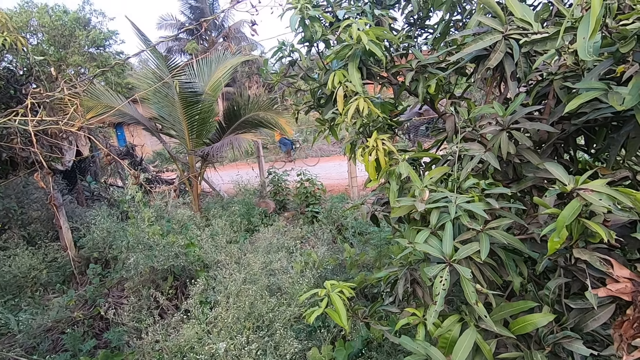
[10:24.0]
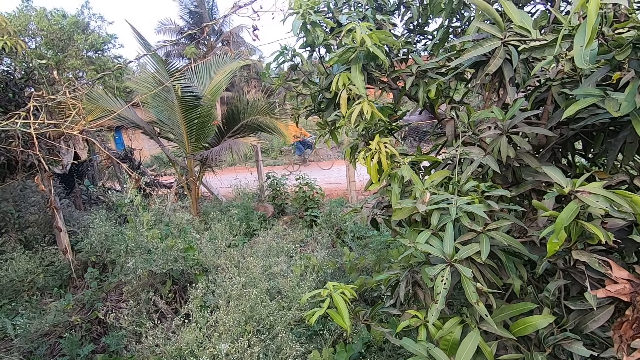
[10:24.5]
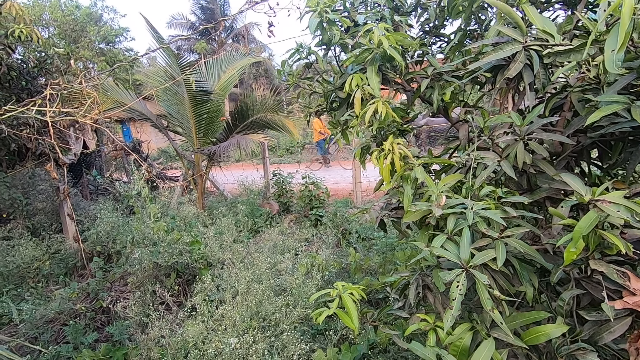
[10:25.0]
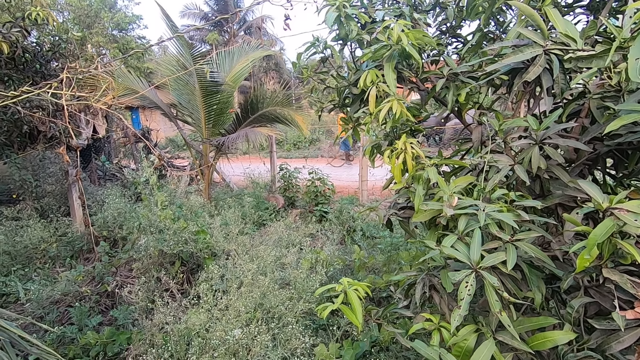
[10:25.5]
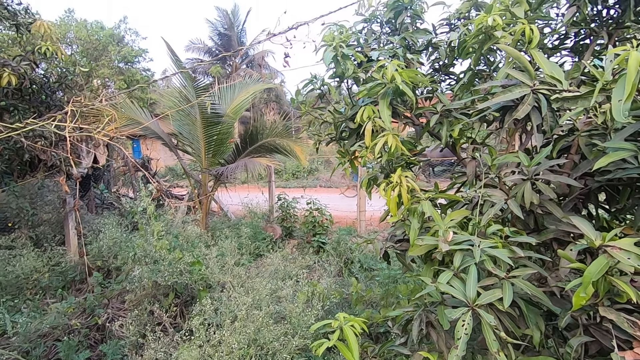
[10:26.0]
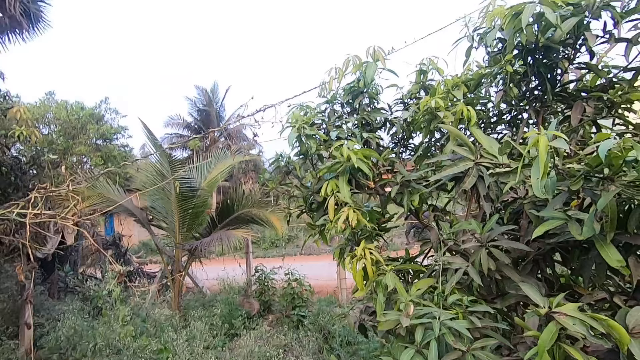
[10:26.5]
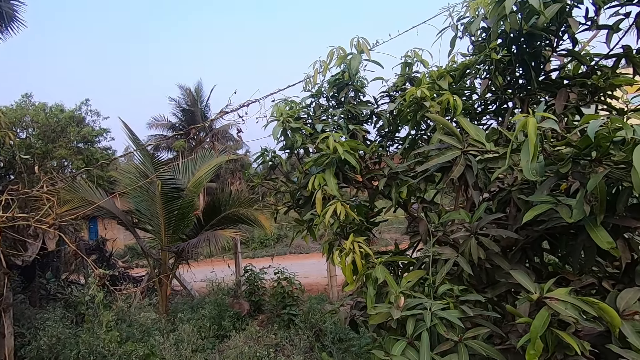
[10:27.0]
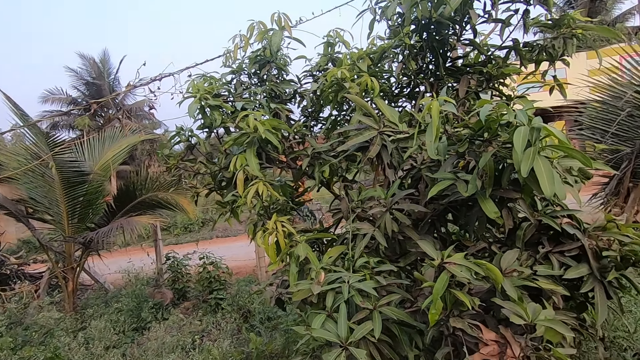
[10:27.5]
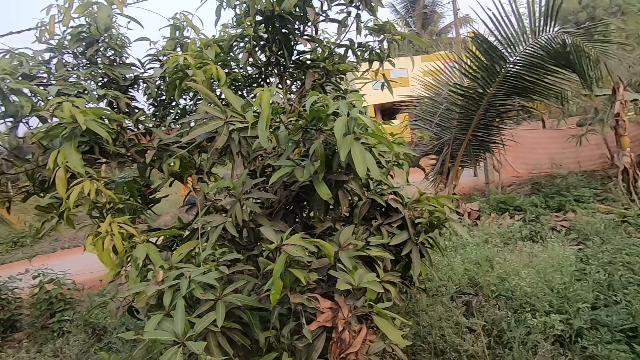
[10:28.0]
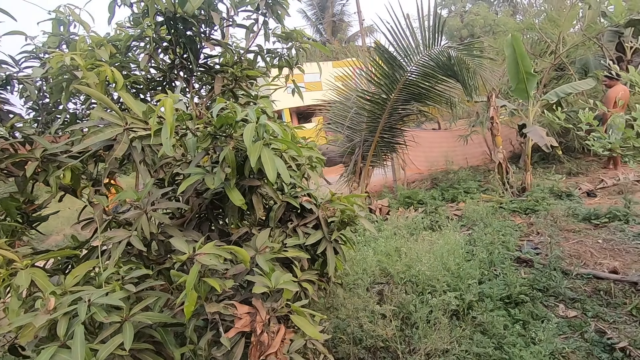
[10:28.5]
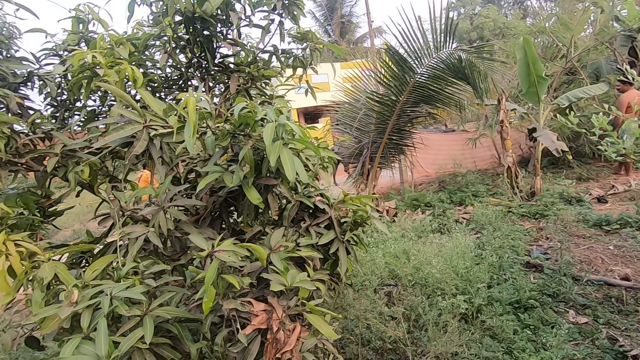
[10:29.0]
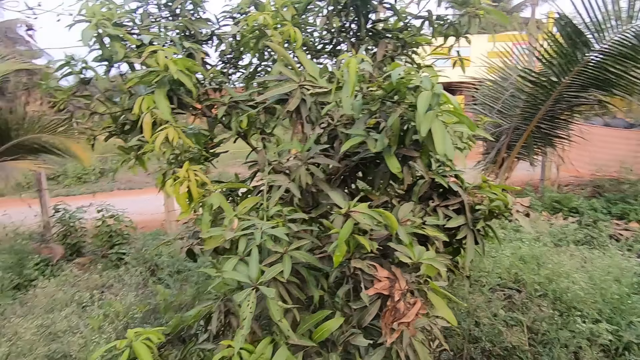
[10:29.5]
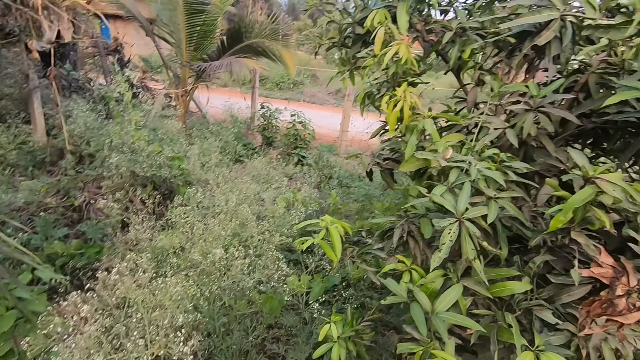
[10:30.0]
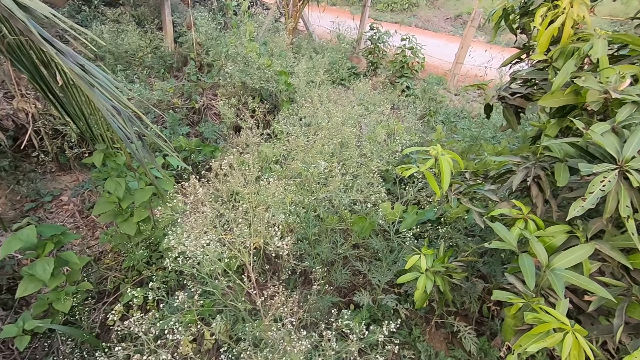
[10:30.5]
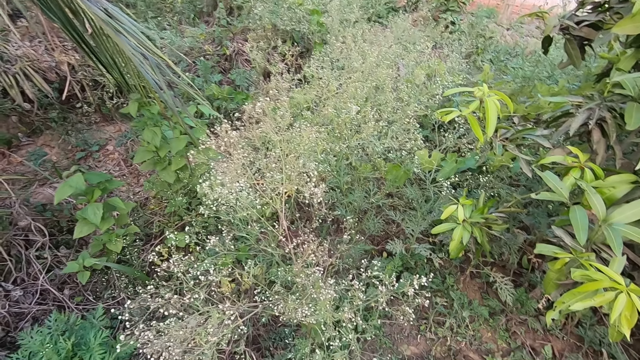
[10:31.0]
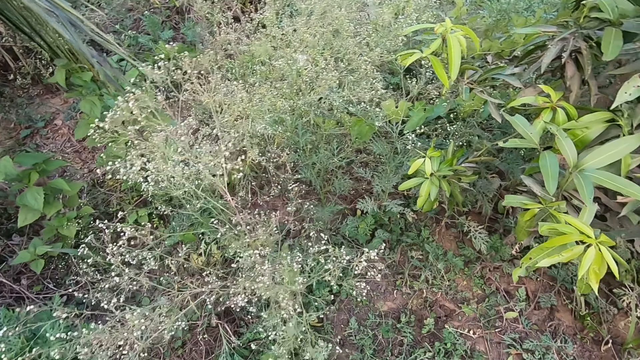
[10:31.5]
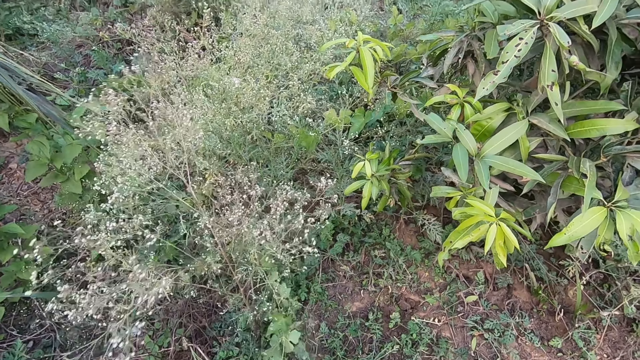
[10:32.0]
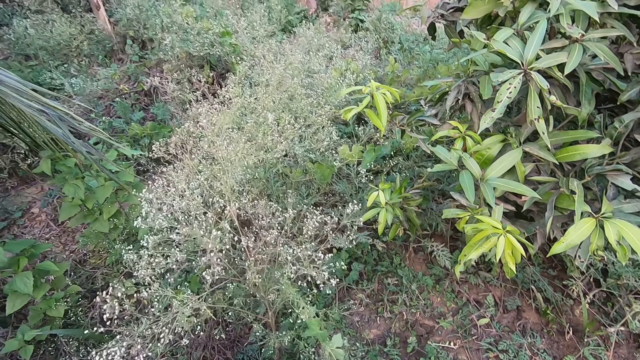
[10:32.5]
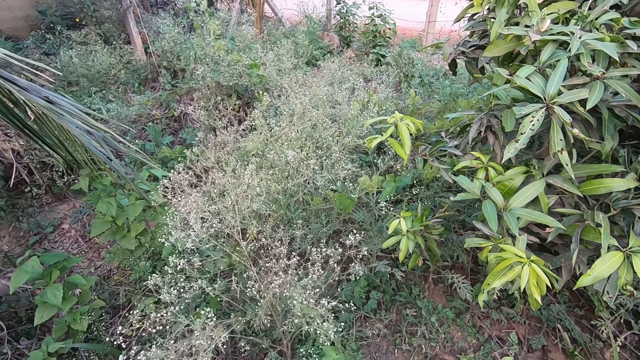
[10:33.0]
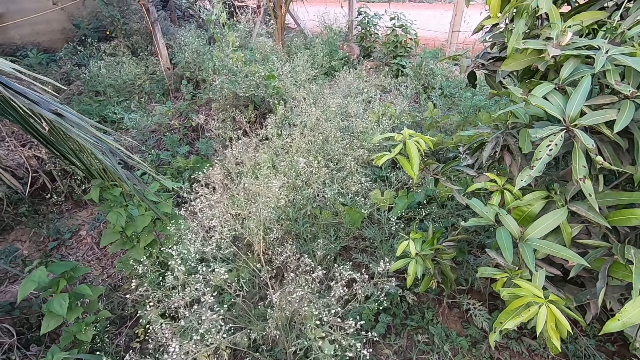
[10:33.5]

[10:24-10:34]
The camera wearer looks around the compound.

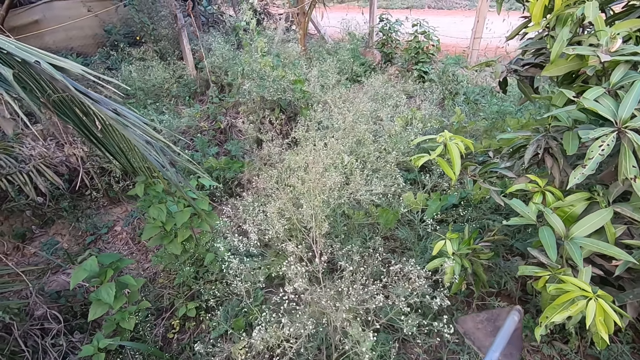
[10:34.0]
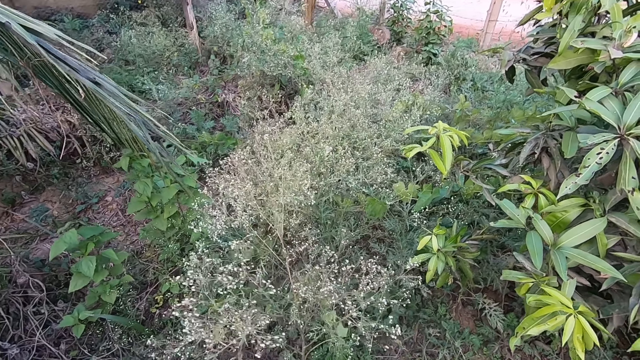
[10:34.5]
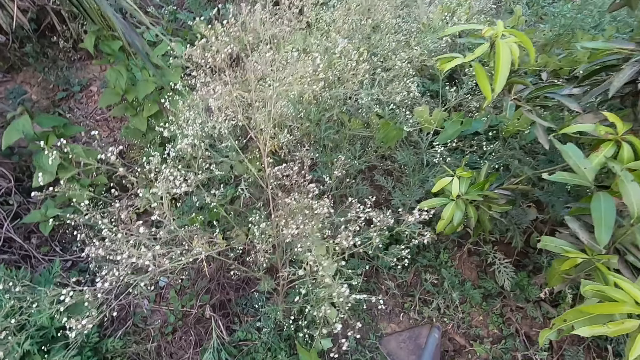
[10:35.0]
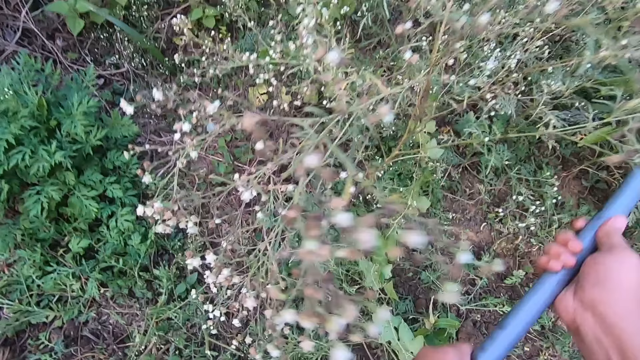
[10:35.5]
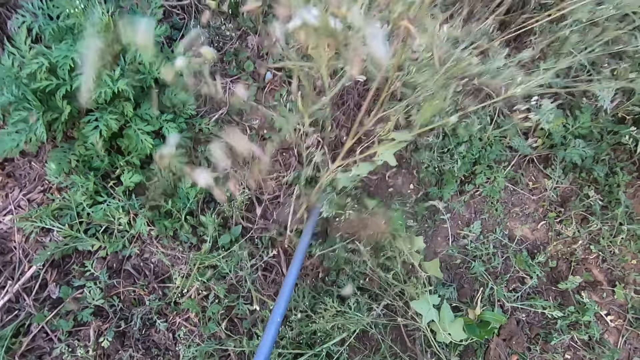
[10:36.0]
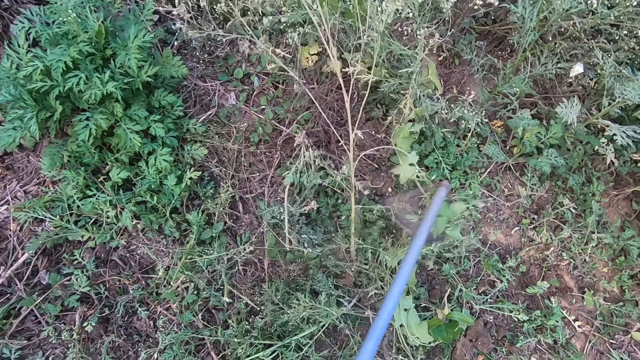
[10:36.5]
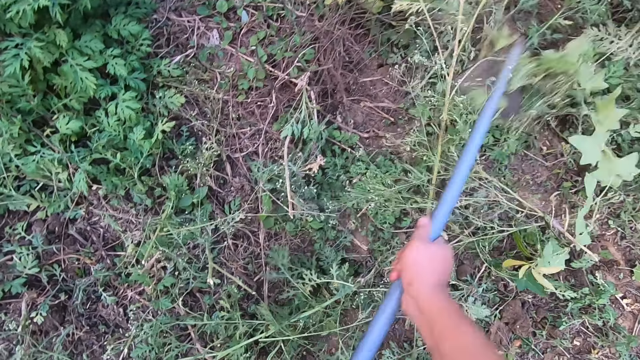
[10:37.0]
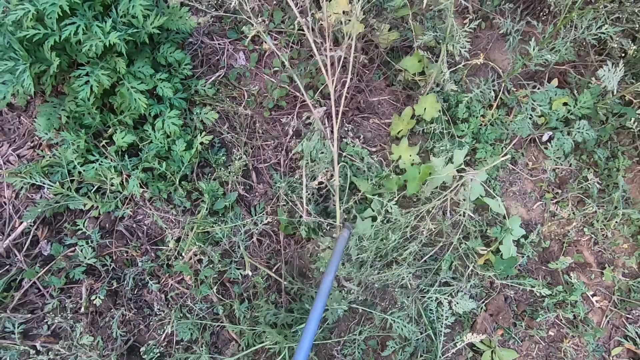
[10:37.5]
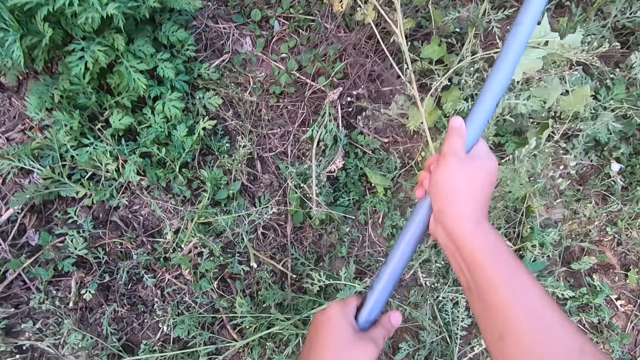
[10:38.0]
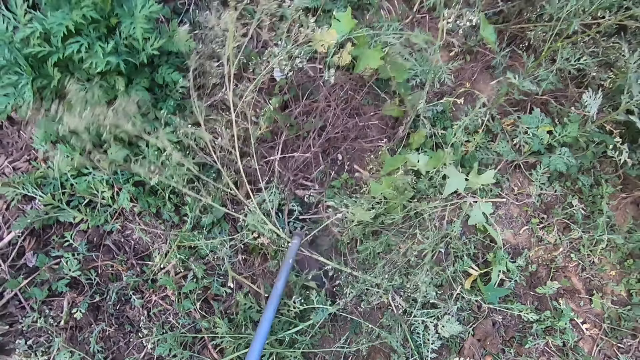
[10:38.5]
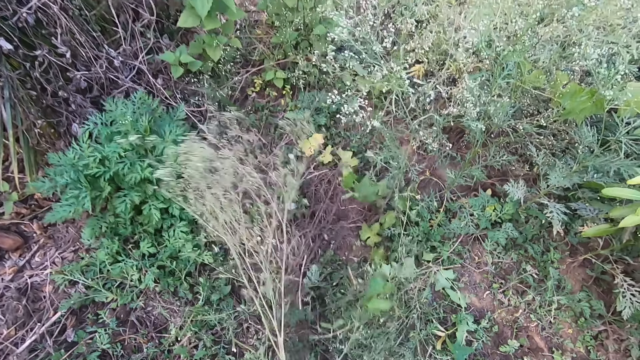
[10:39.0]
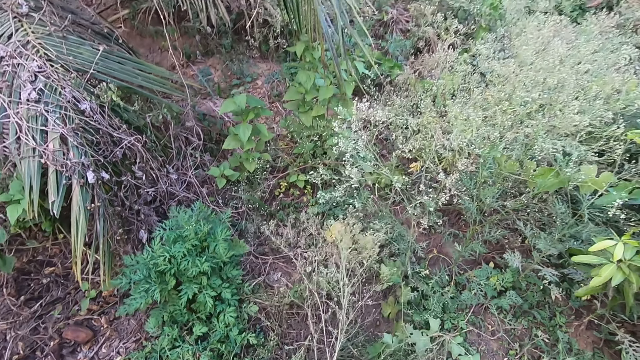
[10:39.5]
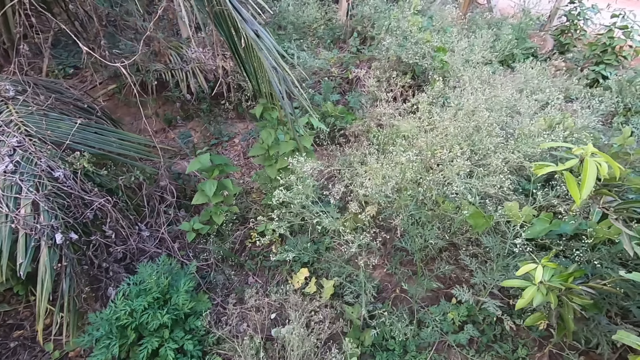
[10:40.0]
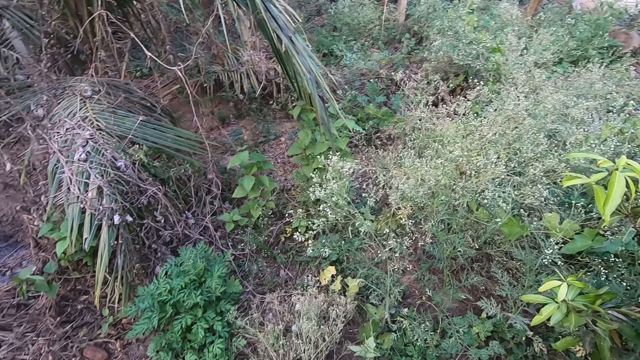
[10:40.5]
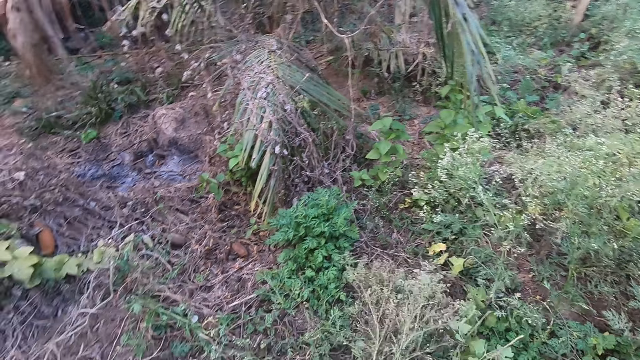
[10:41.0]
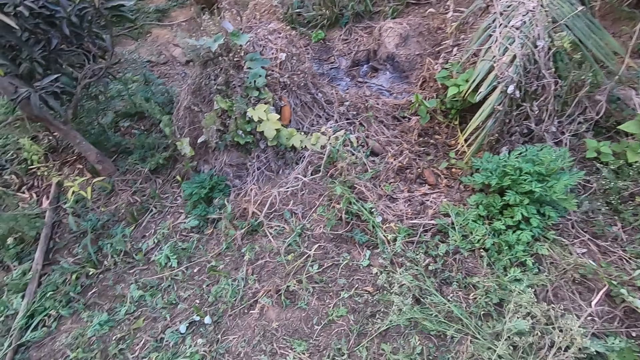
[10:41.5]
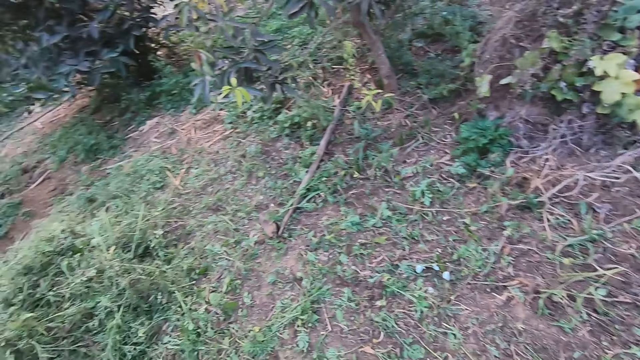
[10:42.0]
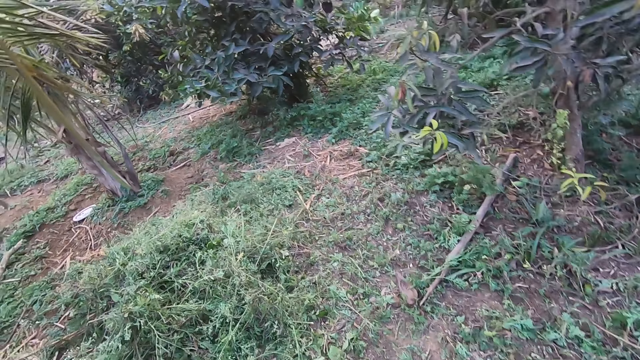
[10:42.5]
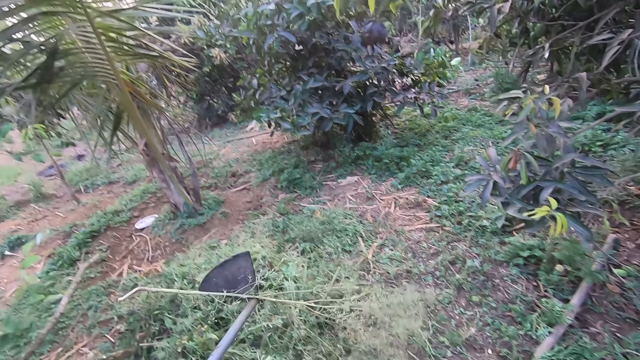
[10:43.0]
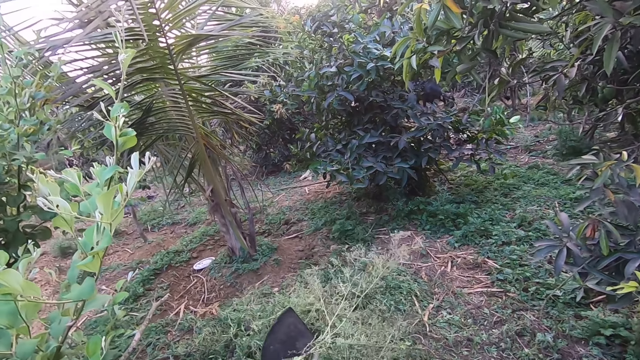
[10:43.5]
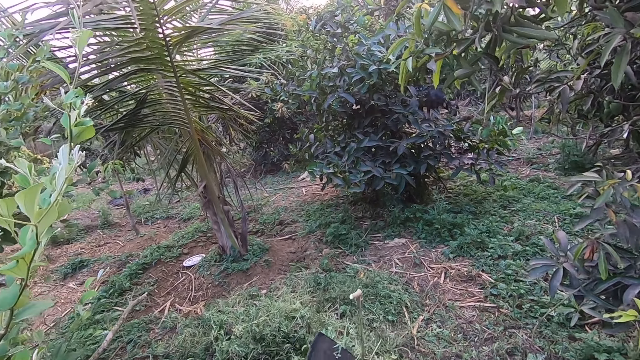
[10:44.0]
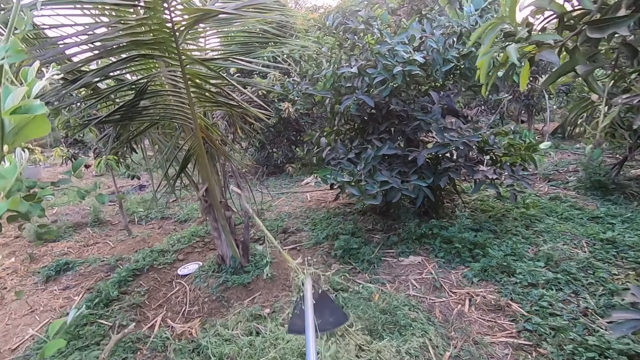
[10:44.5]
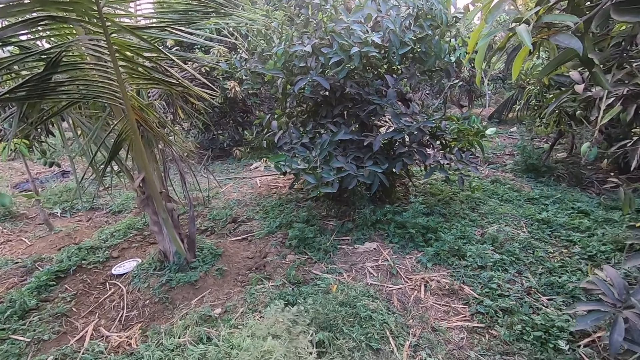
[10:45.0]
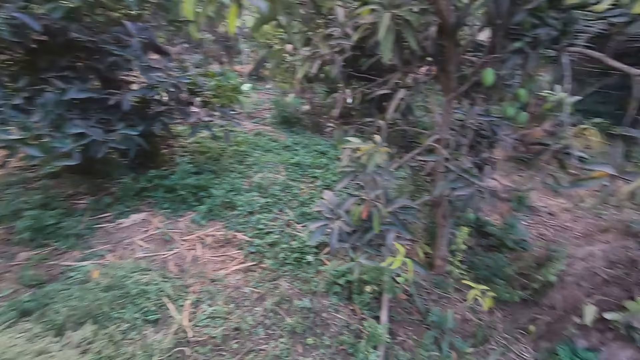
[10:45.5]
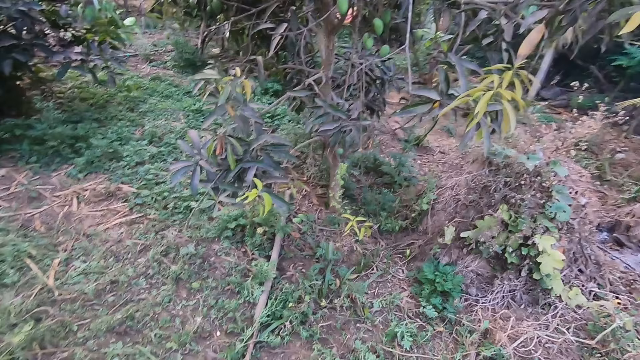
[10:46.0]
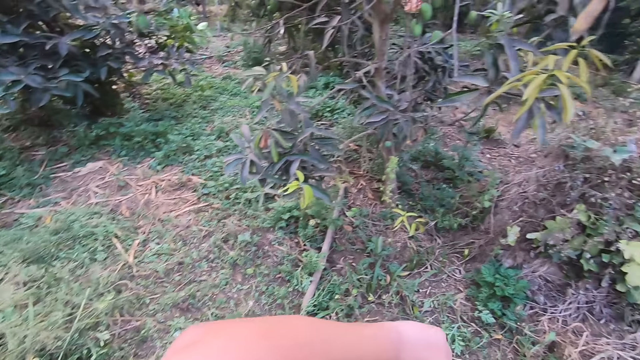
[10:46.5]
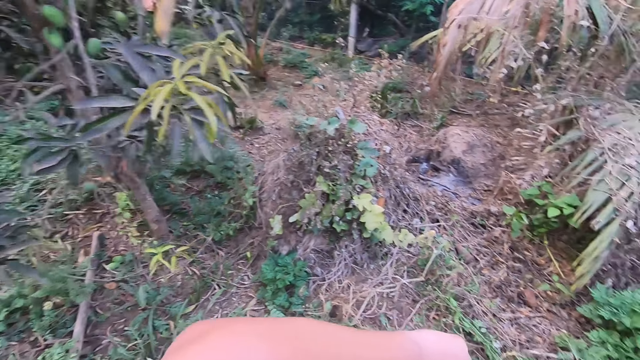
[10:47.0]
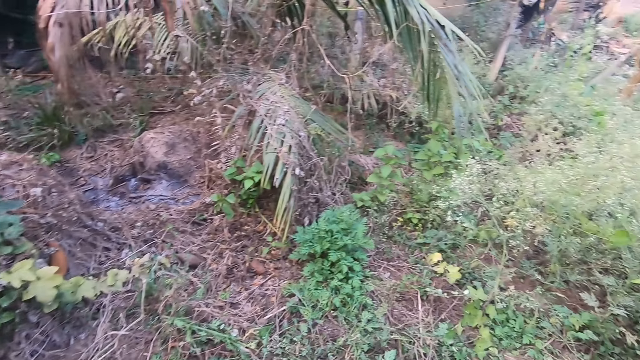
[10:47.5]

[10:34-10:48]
The camera wearer removes the greens from the compound. They continue clearing the farmland. They look around the farmland. They throw the greens away. They look around the compound.
